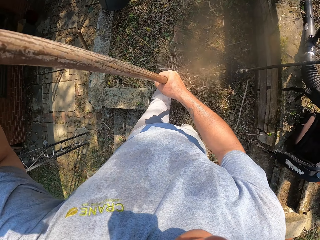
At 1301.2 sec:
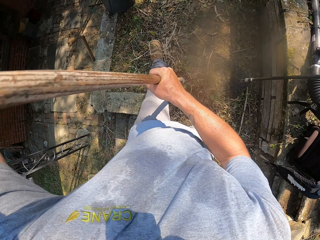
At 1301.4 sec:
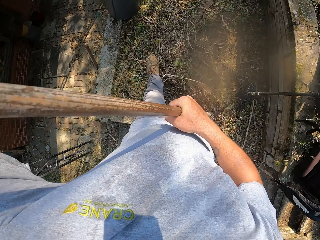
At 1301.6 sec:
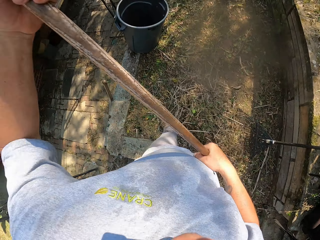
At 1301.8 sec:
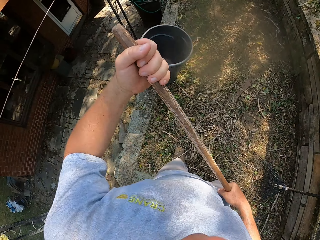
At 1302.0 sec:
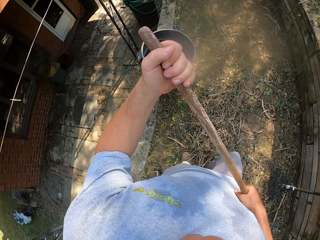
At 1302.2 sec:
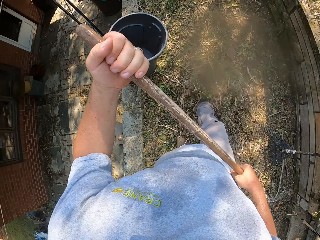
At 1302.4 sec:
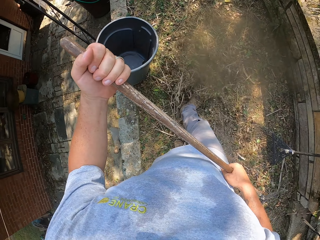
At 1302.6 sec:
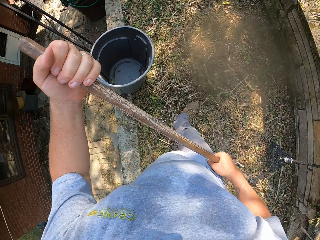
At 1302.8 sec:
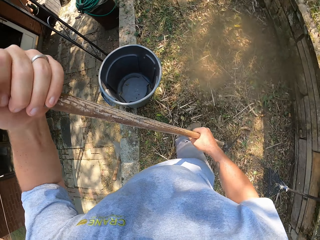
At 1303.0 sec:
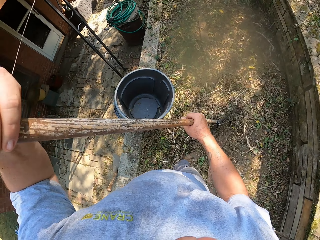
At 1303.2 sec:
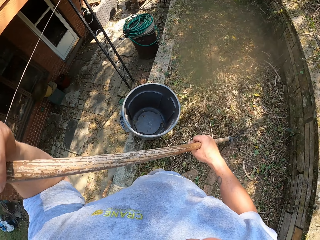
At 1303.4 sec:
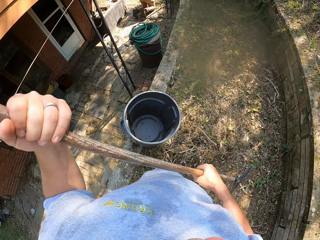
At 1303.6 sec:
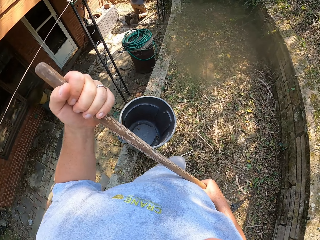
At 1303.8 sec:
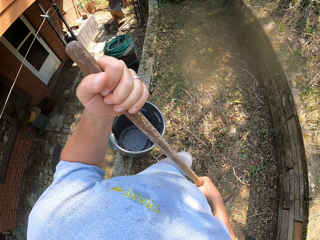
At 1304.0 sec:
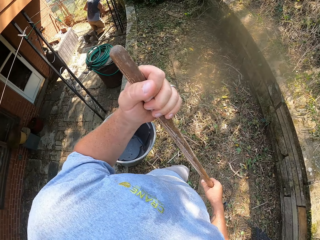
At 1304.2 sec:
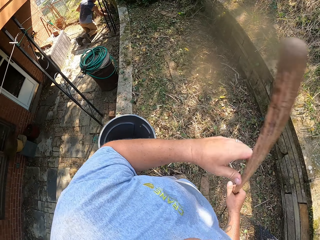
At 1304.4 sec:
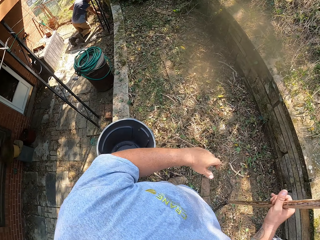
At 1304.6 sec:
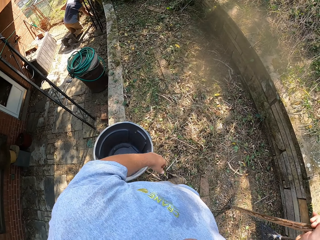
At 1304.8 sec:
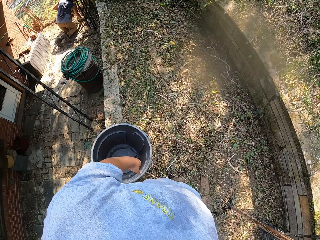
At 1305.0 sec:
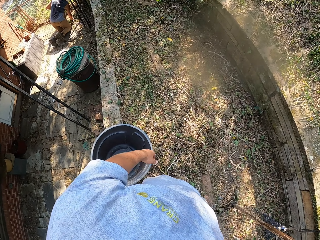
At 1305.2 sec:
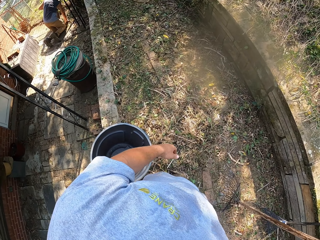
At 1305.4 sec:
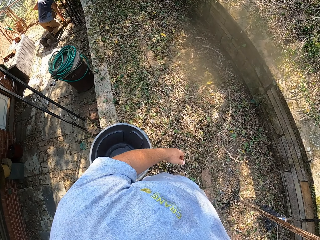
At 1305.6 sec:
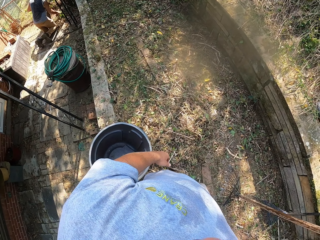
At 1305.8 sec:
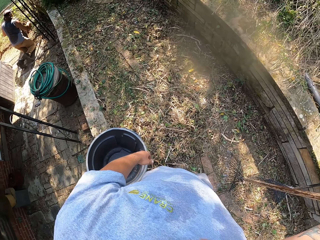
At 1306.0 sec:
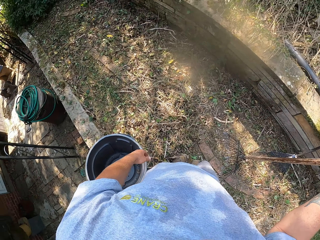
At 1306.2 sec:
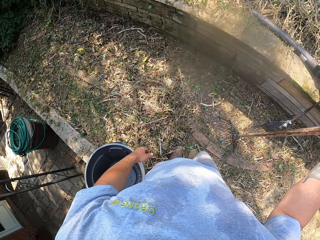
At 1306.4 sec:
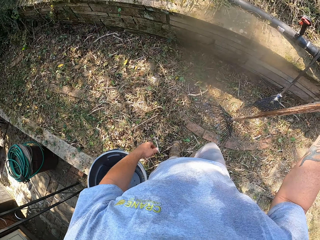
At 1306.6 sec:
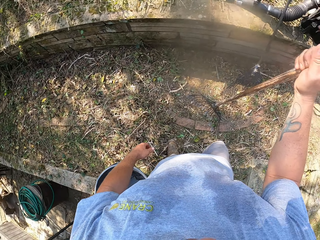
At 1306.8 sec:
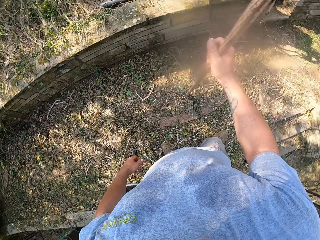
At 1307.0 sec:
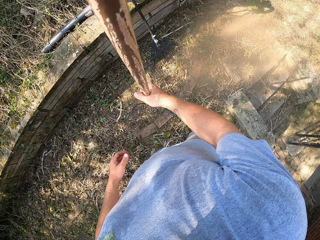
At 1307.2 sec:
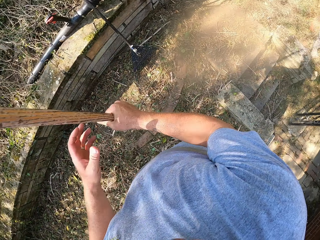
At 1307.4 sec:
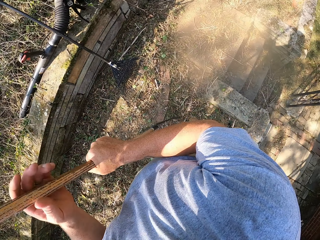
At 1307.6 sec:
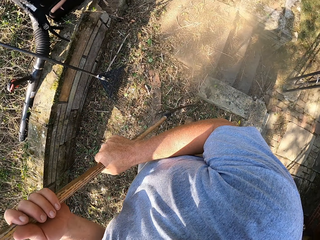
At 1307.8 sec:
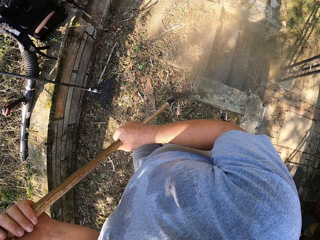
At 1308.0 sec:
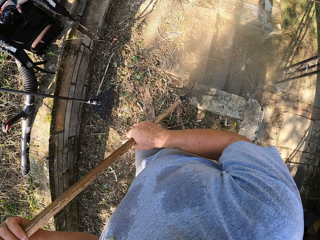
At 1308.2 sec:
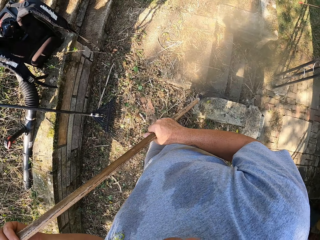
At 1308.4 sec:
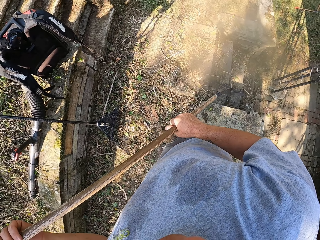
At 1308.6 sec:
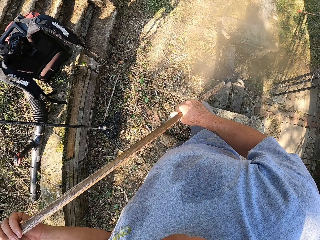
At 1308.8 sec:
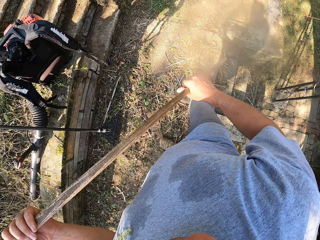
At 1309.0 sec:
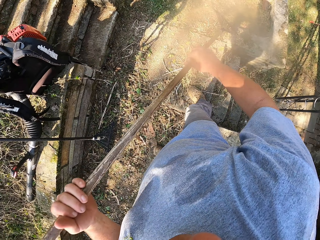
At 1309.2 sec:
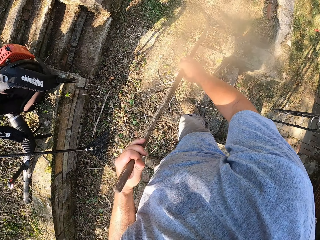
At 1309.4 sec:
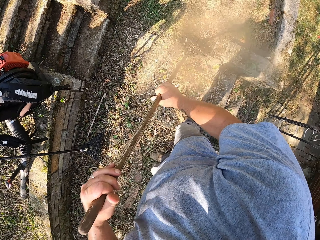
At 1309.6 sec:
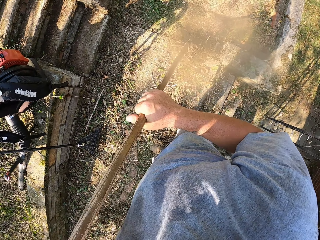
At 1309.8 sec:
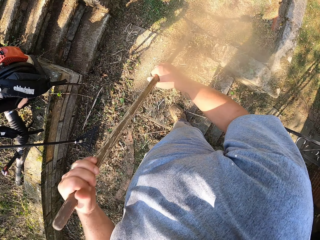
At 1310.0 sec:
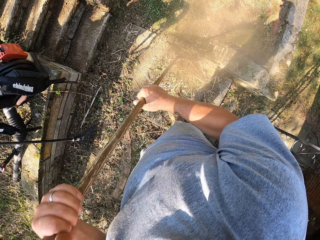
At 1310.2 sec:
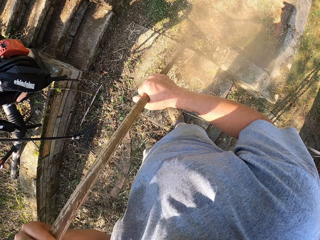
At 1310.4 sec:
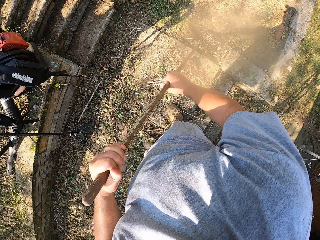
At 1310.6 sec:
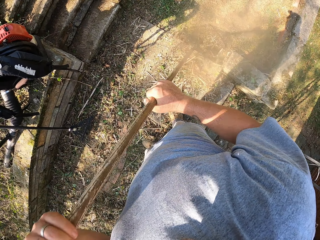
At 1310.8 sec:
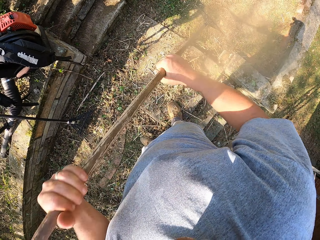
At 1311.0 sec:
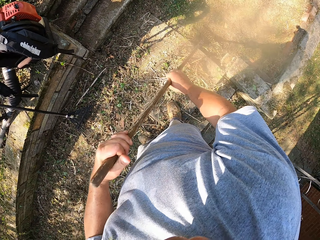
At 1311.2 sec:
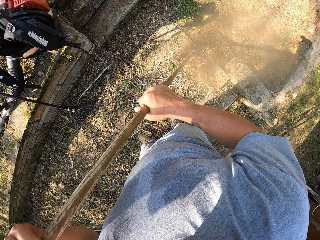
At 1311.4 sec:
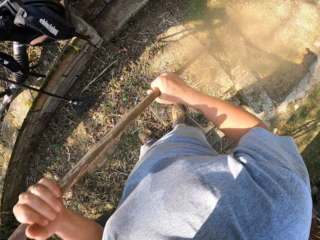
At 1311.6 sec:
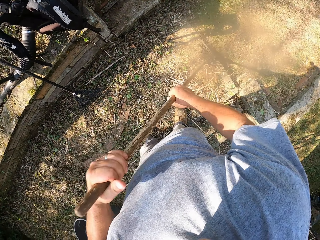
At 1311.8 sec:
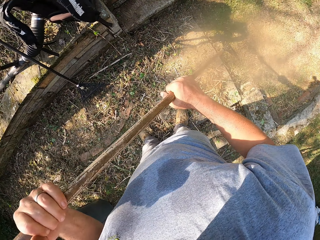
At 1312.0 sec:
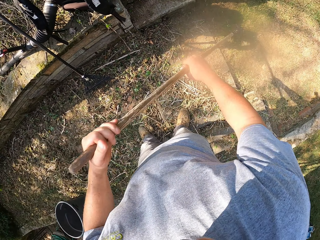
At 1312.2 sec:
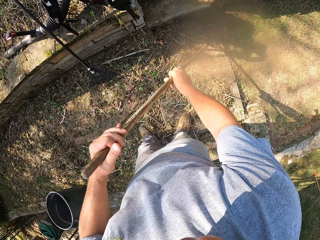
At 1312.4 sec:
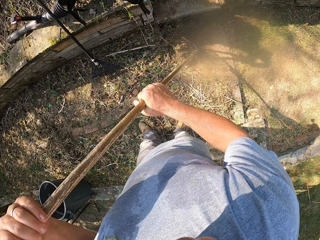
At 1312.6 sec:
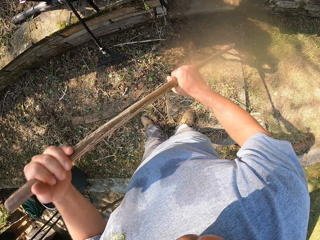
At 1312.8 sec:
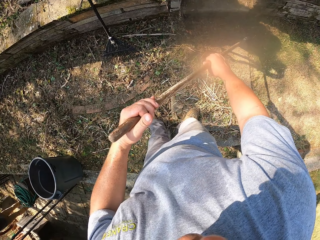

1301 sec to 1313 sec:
The camera wearer pushes the dried grass with the foot. They stop to sweep. They clean the pavement with a rake. They look around. They sweep with the rake.

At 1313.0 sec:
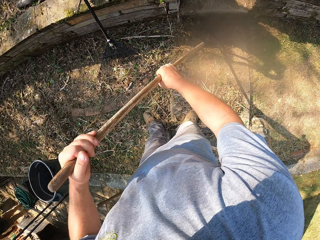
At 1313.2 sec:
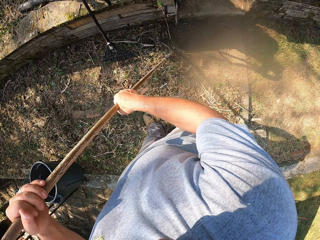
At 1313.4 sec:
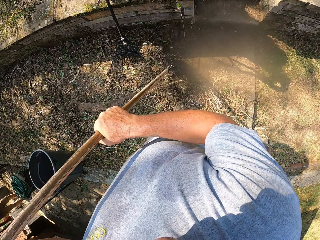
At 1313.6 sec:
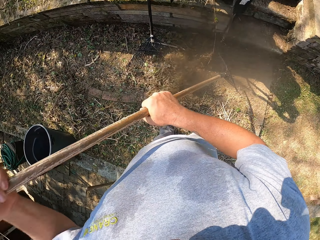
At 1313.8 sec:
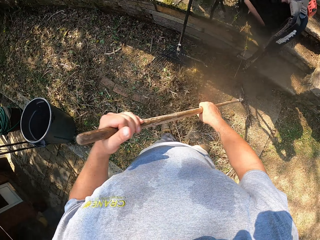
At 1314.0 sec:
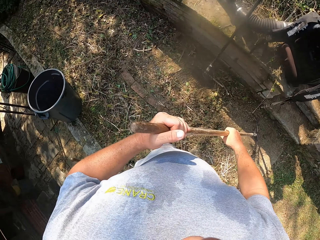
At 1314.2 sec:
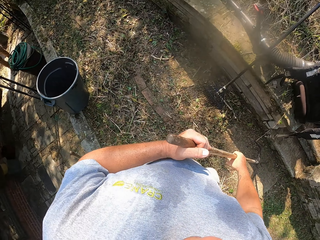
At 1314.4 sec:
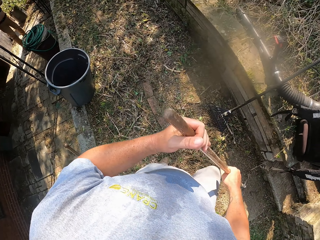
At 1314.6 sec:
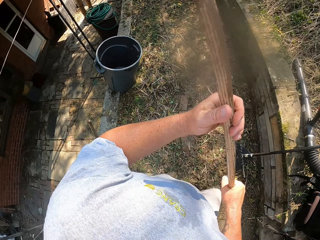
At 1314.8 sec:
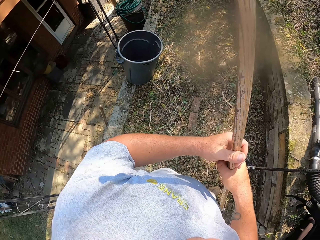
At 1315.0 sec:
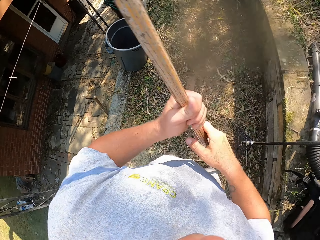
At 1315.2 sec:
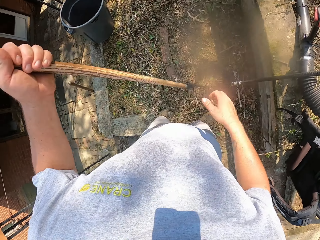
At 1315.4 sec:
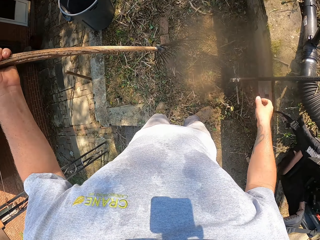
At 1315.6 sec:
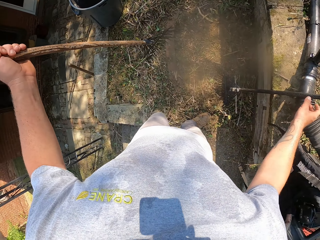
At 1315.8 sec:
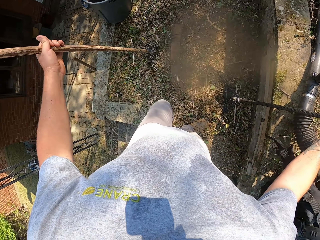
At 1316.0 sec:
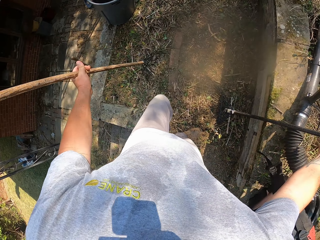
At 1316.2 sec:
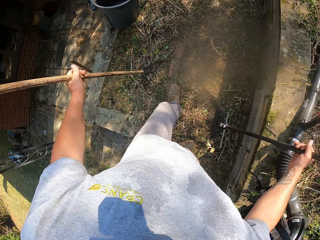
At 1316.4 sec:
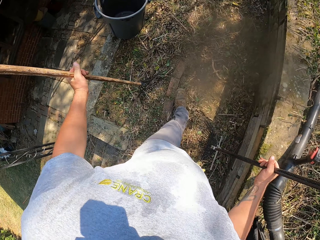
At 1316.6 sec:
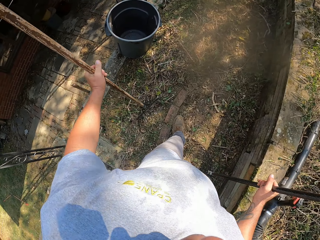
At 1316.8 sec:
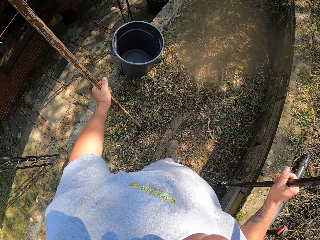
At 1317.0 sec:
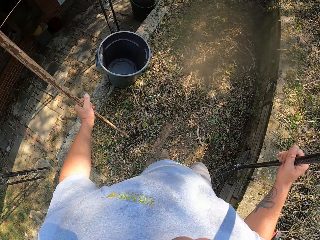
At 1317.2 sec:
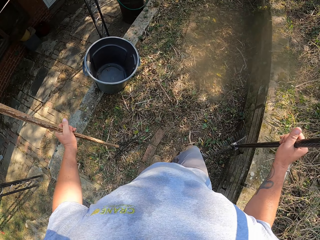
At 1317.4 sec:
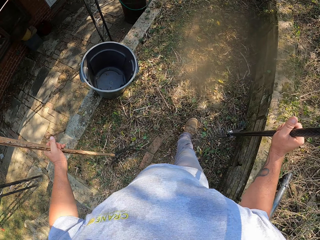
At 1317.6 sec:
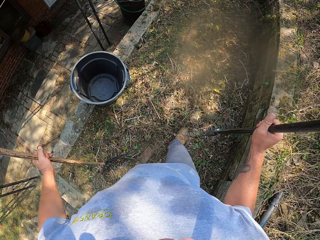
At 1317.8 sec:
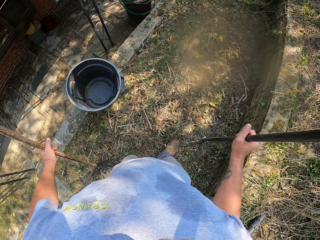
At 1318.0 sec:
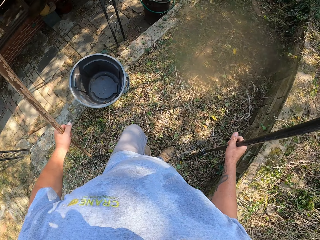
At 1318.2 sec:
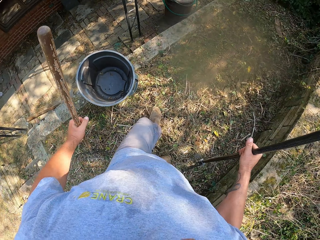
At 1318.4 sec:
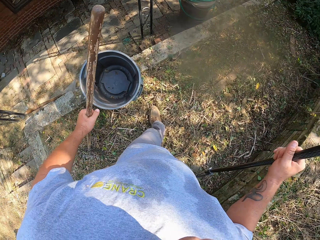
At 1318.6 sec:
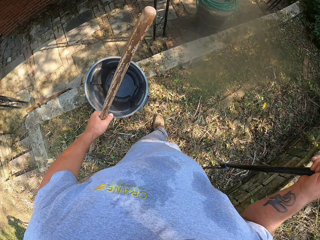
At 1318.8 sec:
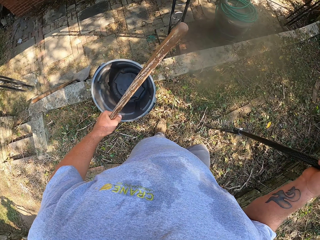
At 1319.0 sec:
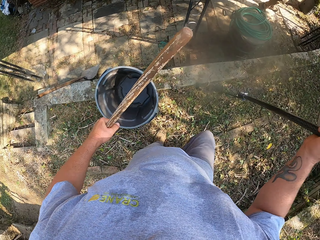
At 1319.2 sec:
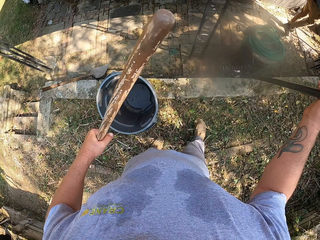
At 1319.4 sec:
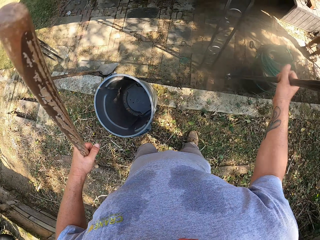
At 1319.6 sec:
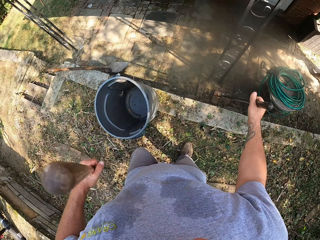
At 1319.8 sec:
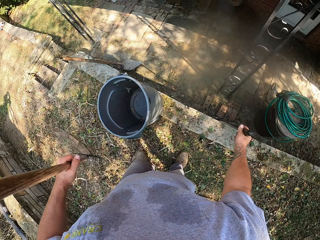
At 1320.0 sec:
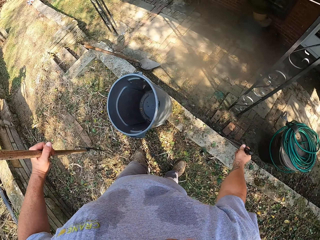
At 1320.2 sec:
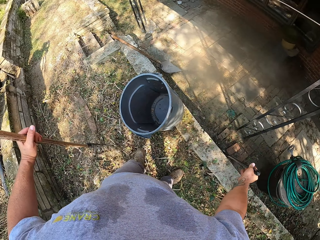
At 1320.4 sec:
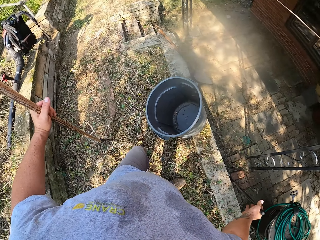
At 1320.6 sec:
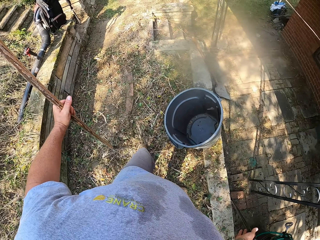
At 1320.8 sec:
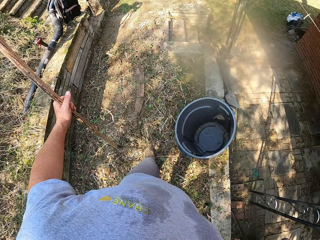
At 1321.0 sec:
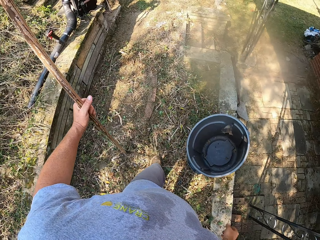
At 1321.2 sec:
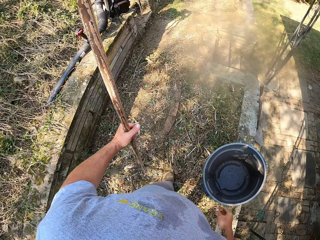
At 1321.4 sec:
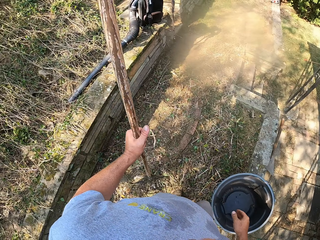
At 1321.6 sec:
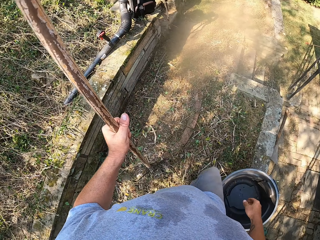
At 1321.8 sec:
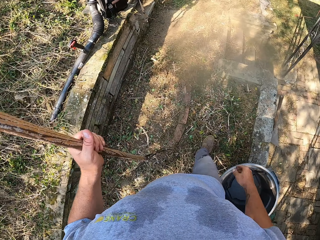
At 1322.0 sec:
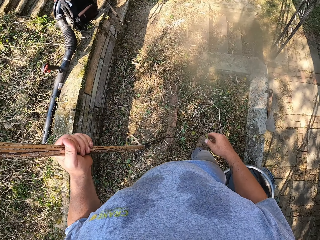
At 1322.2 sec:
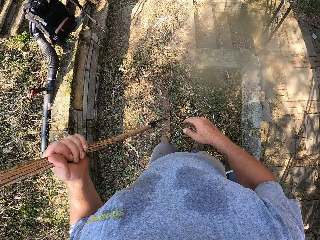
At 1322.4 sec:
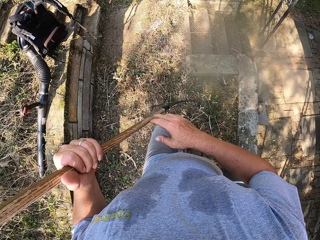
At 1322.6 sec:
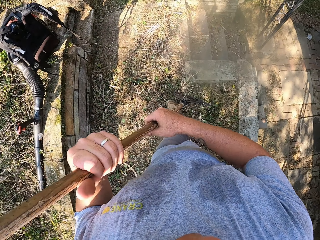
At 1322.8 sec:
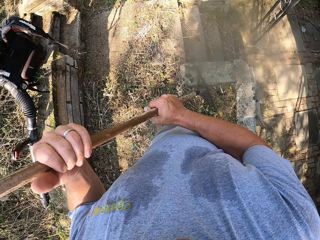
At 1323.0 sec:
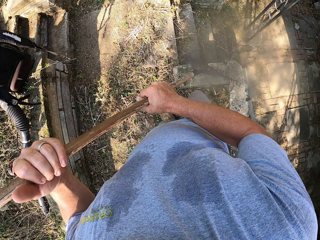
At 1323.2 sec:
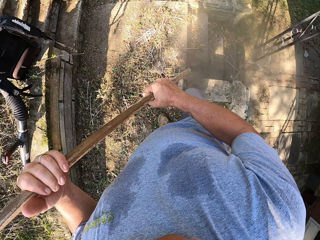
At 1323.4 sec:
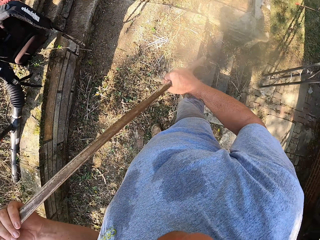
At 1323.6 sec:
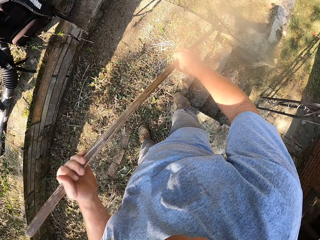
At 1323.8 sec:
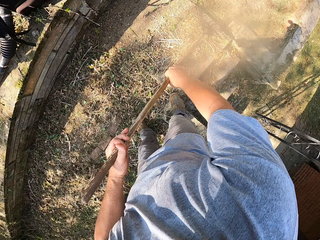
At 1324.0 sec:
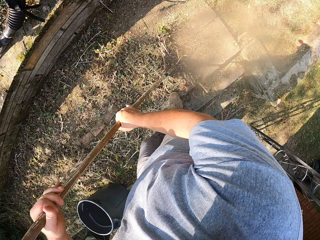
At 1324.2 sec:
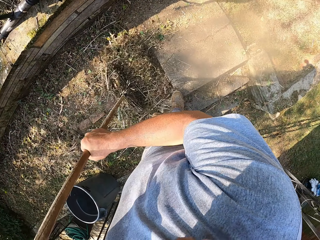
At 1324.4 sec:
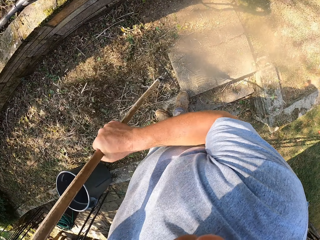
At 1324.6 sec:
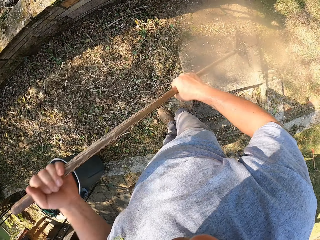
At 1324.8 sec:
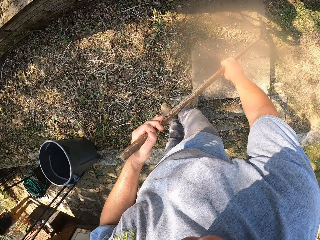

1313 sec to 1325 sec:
The camera wearer looks around. They pick up another rake. They walk around. They put down the rake. They walk around. They clean the pavement with the rake.
